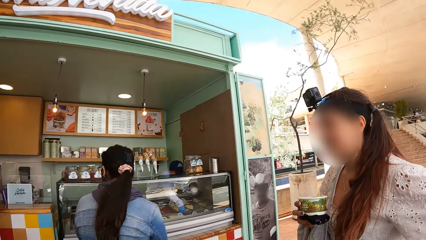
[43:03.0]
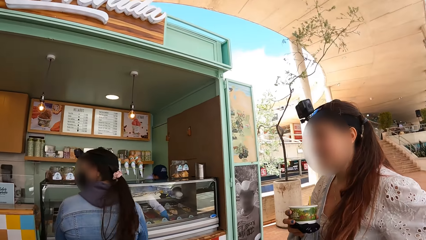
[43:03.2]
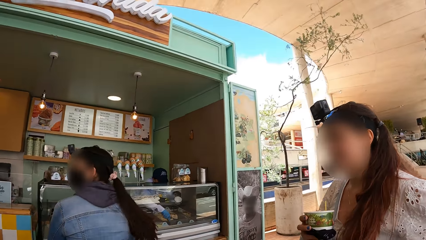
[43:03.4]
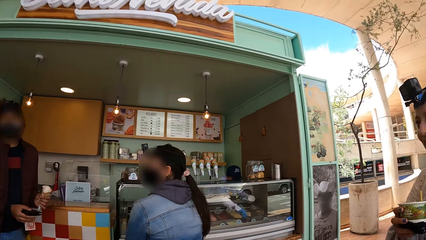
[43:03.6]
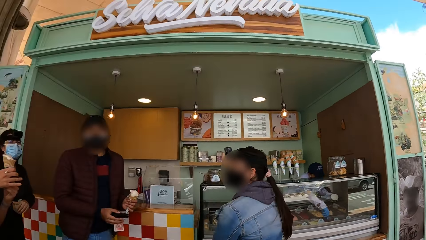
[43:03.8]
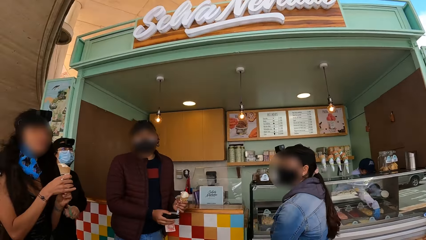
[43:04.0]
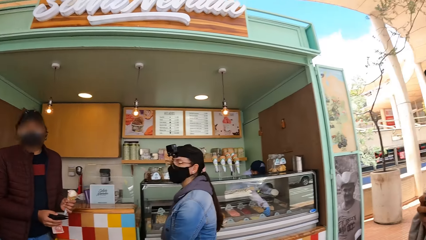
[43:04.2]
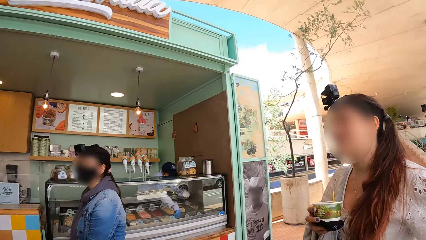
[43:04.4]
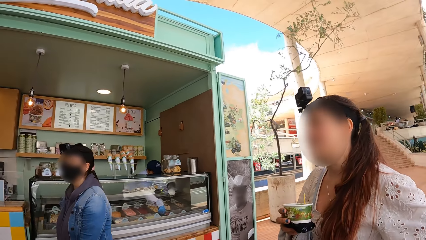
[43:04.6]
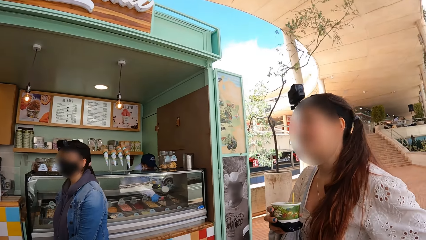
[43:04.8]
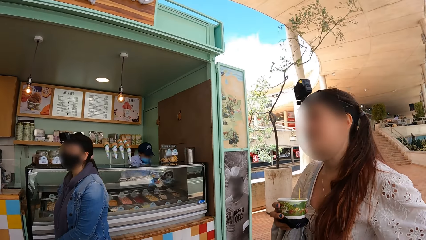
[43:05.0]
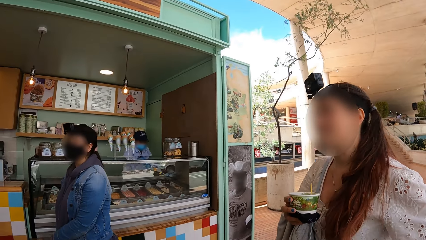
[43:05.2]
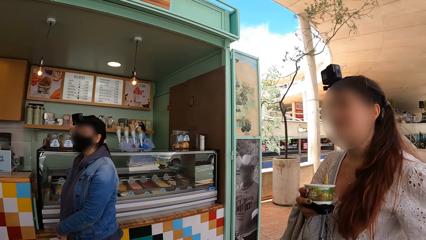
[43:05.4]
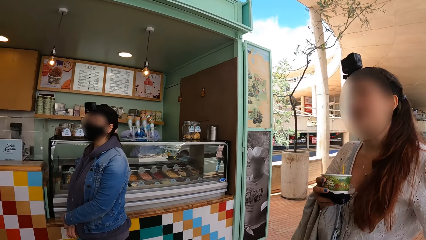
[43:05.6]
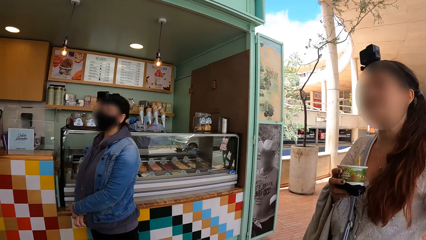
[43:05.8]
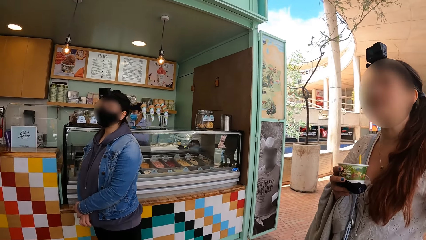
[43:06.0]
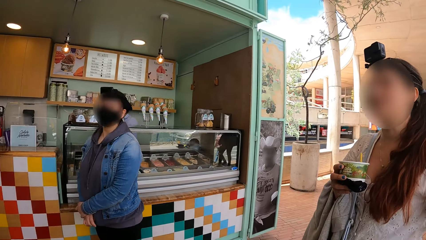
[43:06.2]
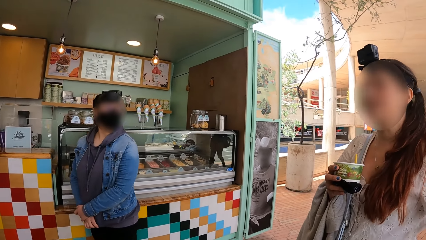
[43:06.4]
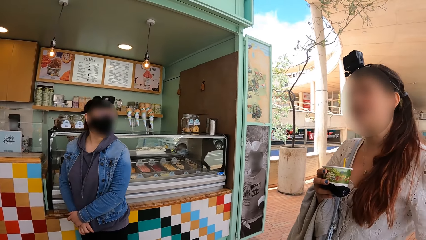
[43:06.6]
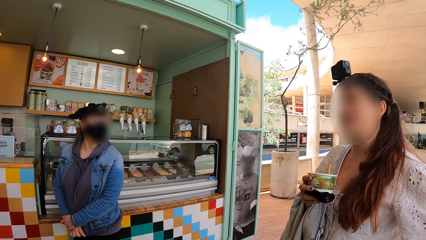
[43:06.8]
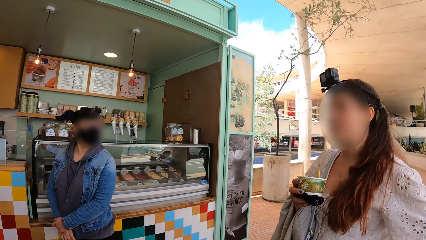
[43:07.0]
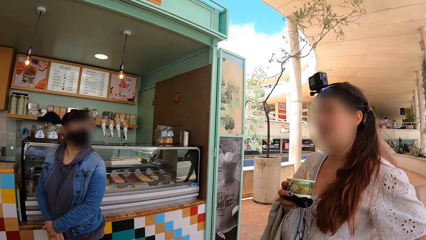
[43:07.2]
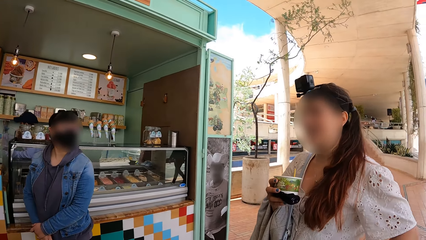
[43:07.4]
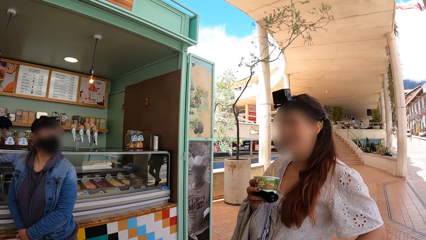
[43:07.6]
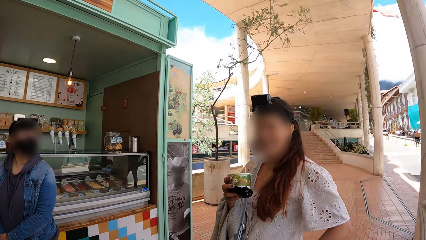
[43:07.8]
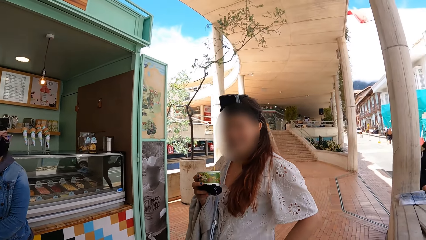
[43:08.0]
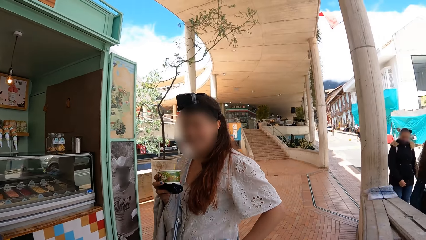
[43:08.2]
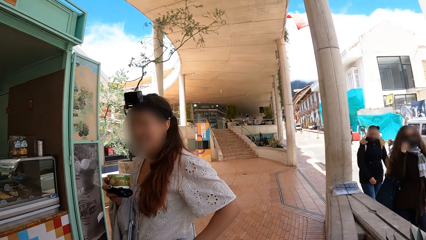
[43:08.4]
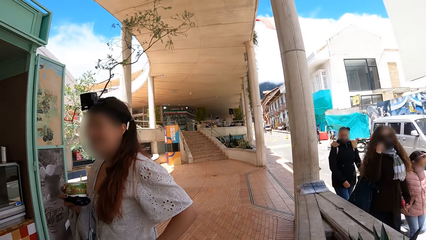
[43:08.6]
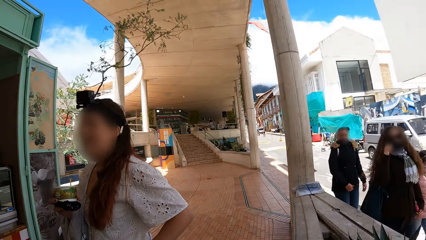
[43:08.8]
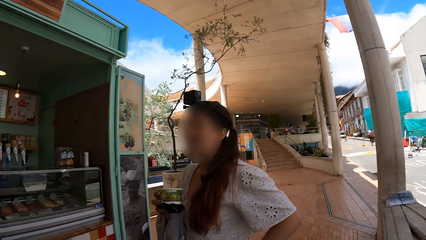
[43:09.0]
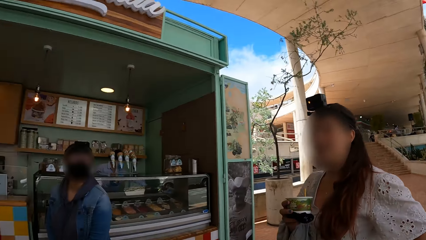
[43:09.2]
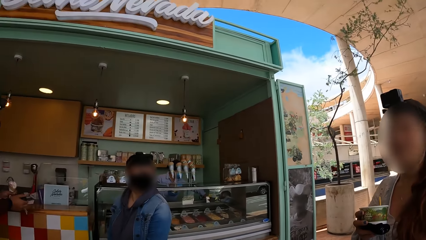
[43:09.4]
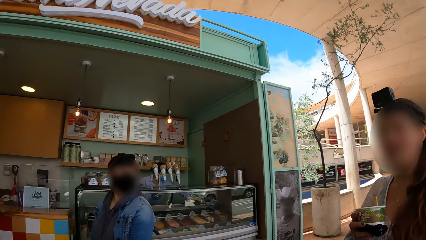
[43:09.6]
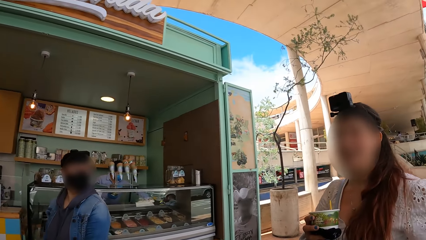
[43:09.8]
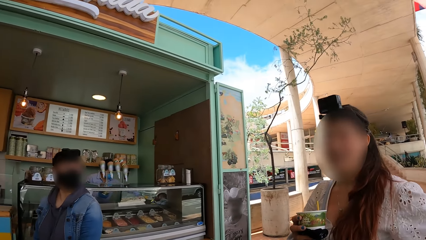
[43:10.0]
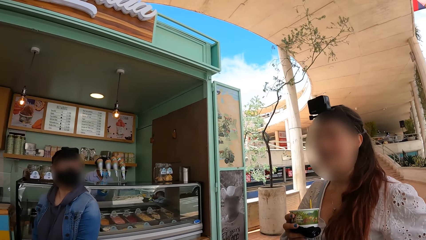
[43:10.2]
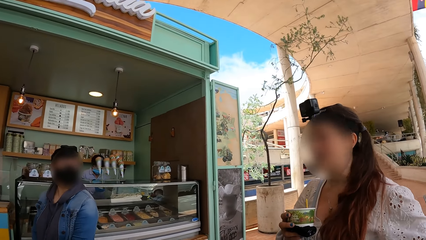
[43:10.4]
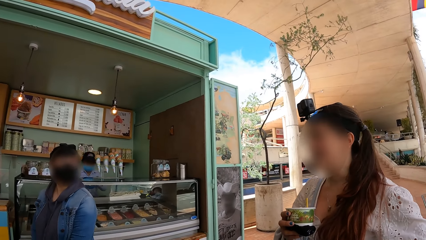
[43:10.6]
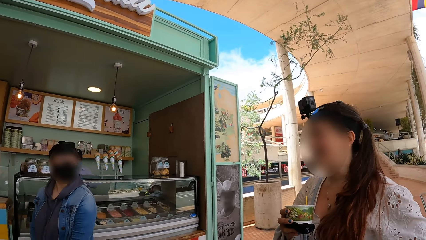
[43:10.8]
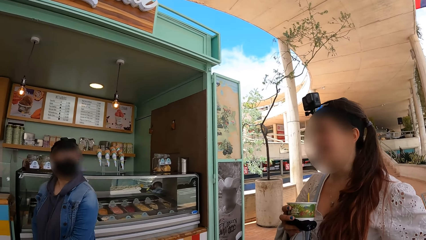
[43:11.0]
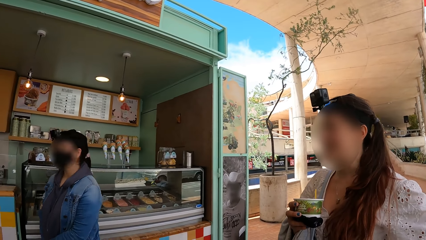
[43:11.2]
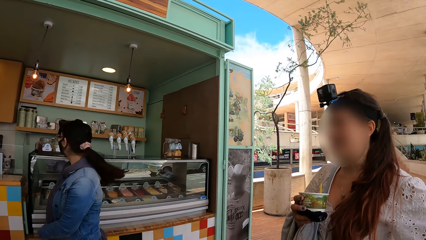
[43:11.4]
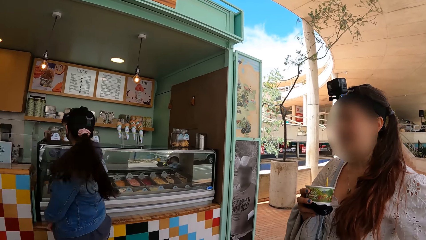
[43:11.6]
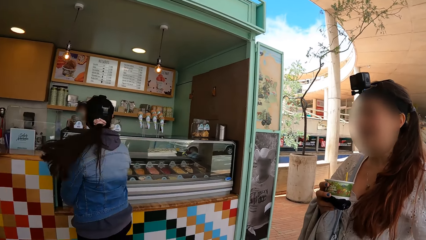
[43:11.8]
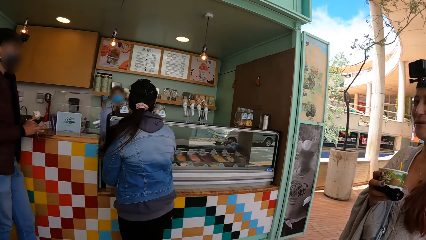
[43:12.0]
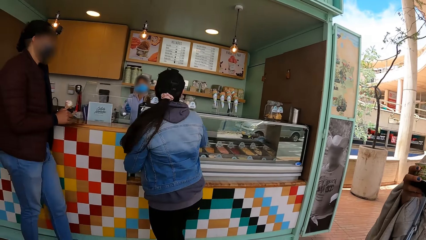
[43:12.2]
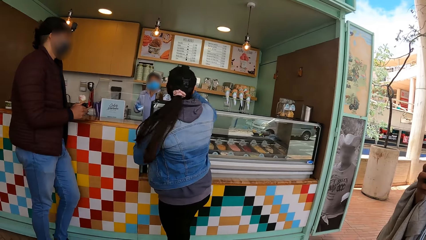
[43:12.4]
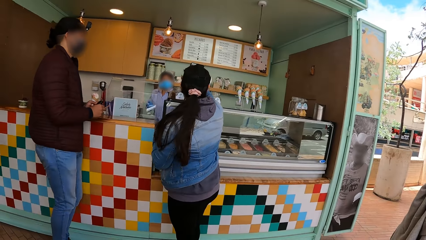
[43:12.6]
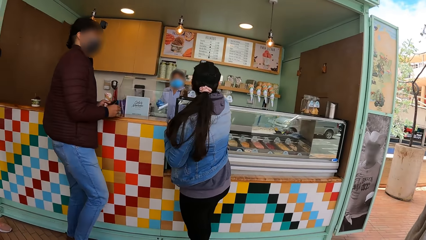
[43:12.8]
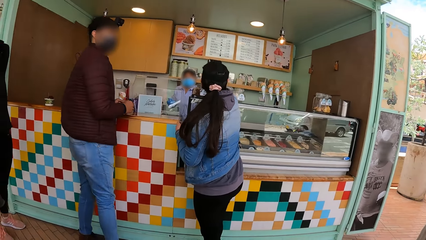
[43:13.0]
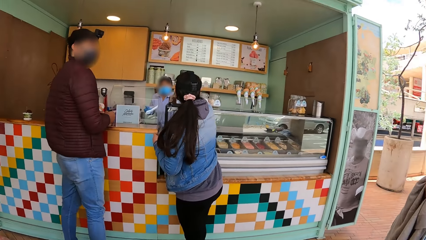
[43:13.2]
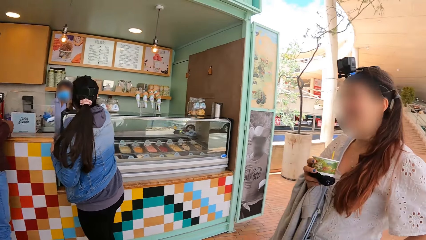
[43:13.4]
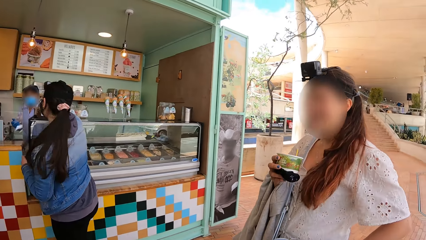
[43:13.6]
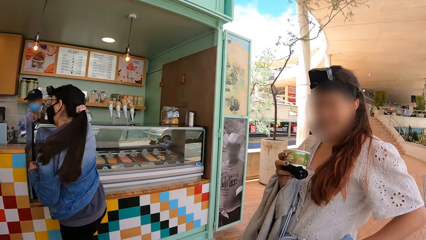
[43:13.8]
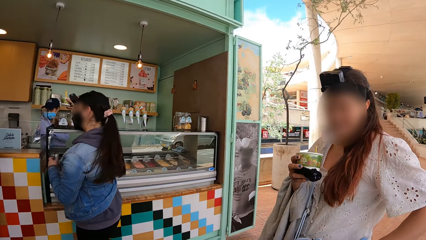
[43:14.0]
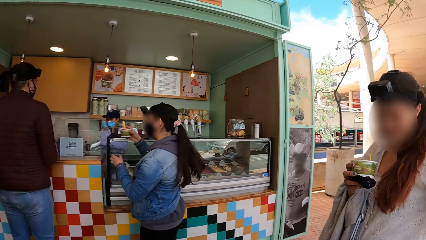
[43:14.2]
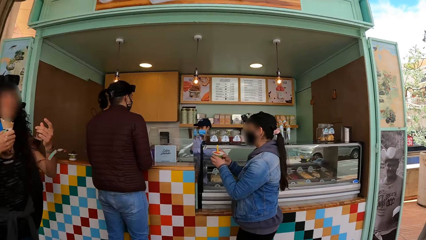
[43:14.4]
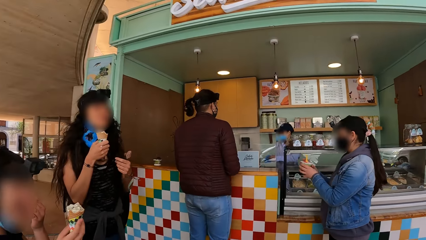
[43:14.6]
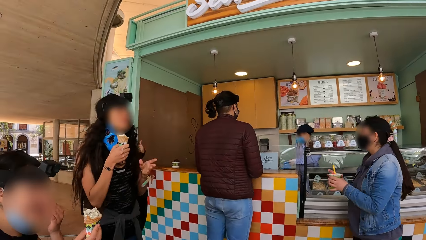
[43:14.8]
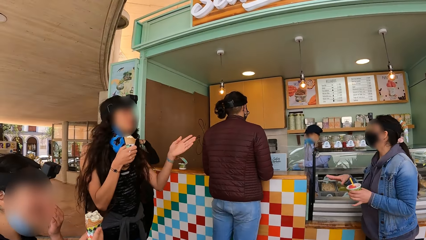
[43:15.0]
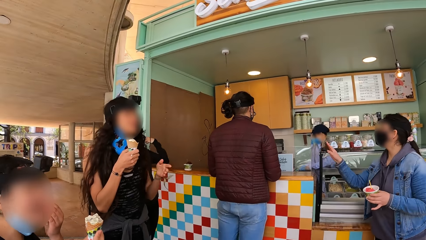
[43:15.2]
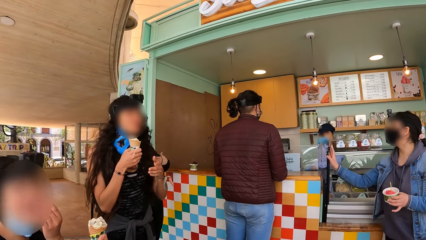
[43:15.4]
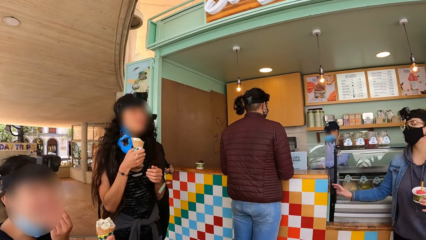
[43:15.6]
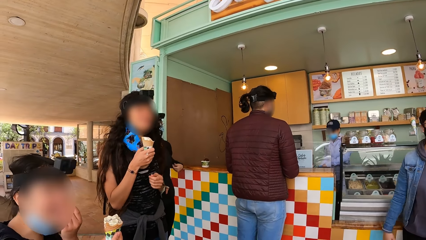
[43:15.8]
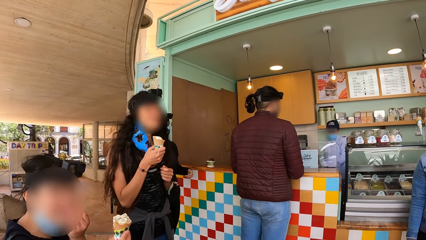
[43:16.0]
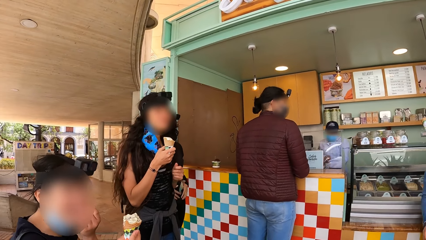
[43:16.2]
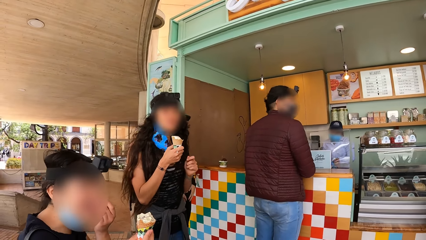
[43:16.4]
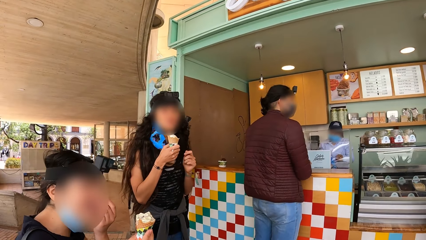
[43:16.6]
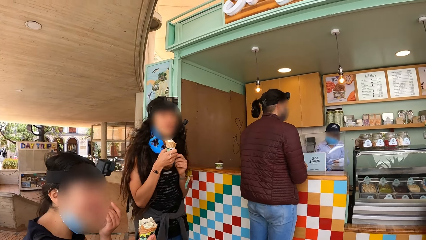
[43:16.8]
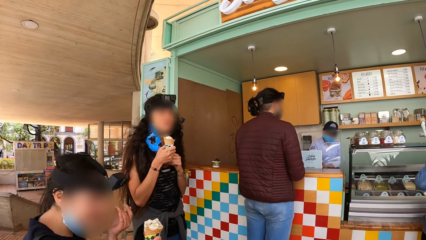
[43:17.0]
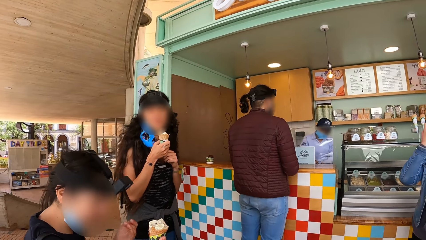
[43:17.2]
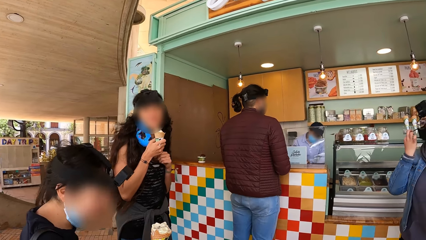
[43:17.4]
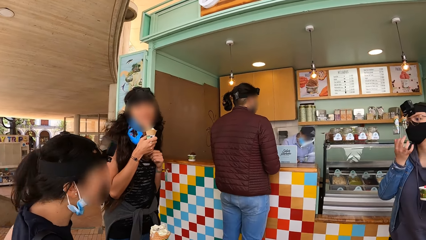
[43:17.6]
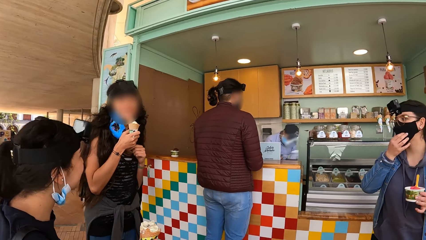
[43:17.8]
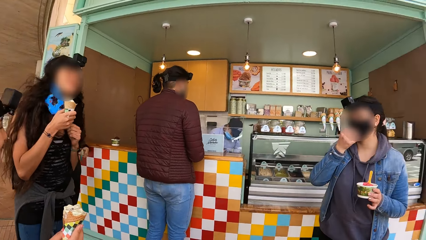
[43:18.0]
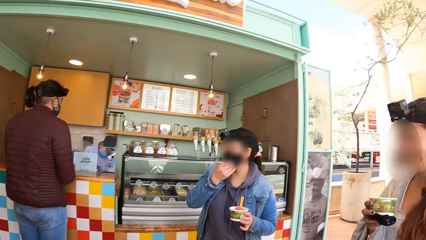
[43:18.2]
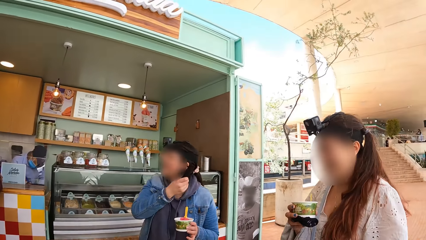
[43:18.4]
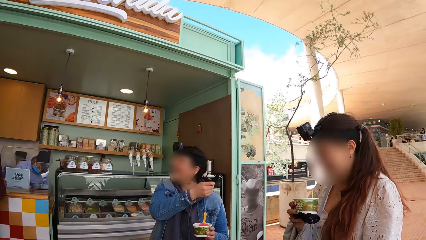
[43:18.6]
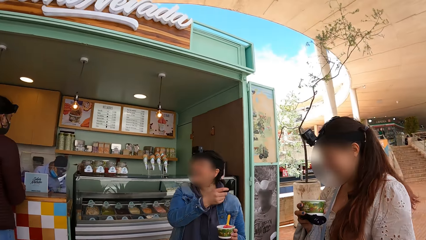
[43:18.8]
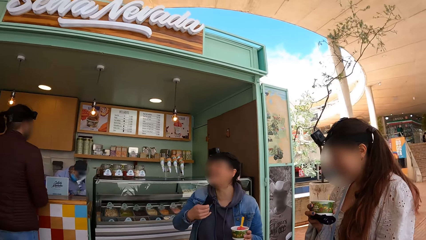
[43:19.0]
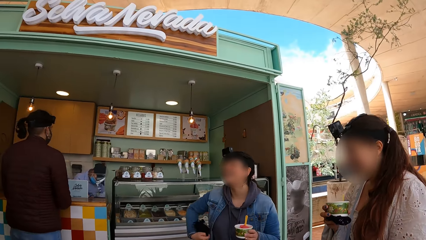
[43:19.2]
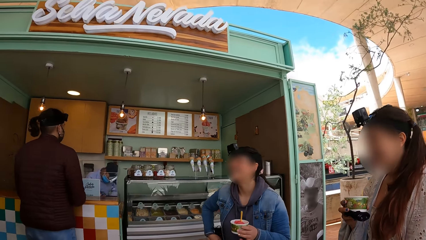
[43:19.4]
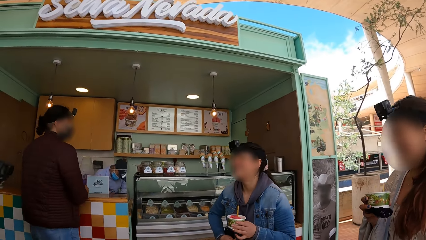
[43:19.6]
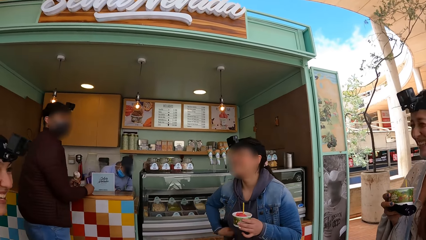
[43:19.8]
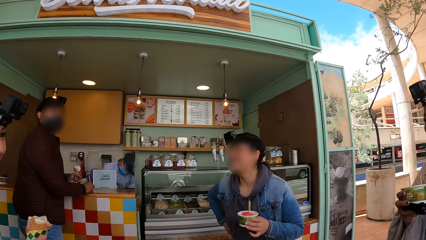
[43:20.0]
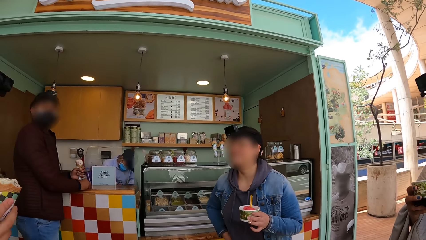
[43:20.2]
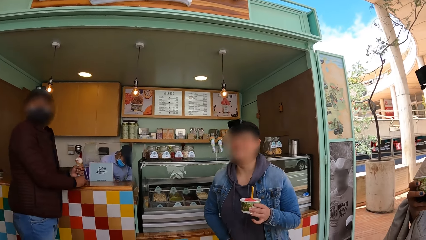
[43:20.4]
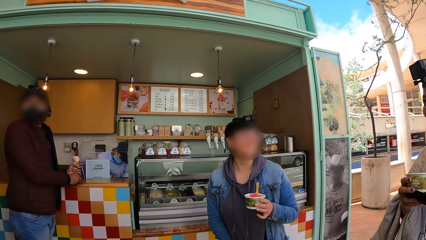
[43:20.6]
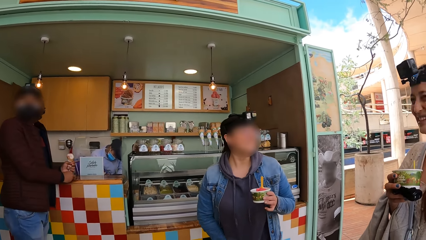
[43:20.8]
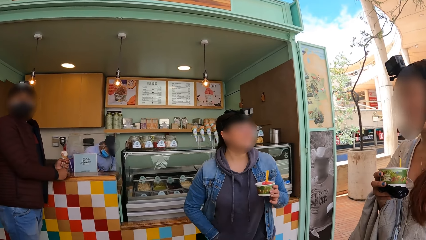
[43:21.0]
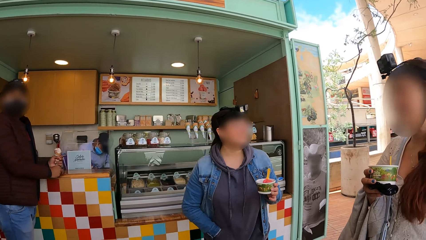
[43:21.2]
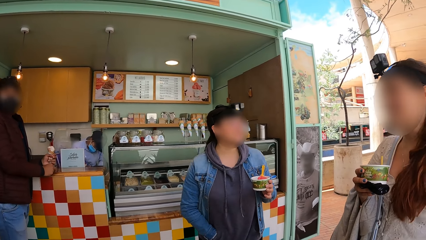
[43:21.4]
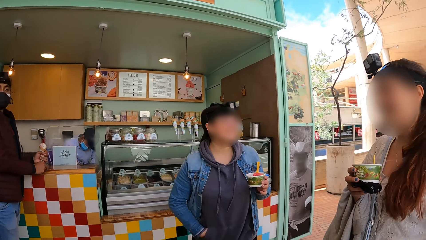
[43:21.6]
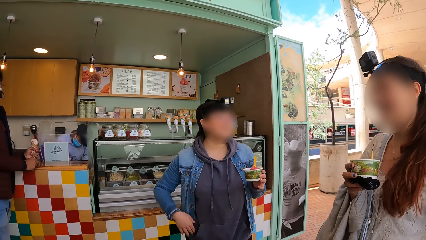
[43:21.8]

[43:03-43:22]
A man packs ice cream from the counter with the scoop in his right hand. A woman interacts with the group of people. Another woman stretches the note of money in the left hand of the man. The other woman passes the cup of ice cream from her right hand to her left hand, removes a nose mask from her face with her right hand, holds the nose mask in her right hand, and puts the nose mask inside her sweater pocket.
